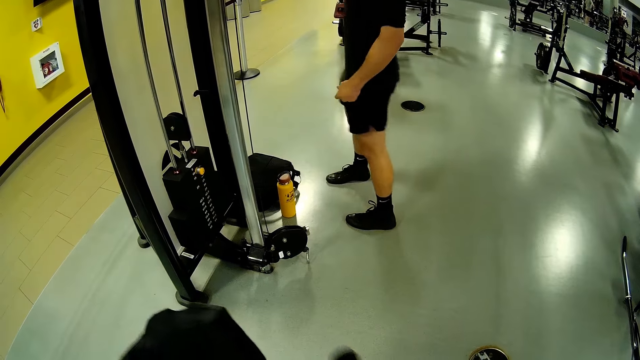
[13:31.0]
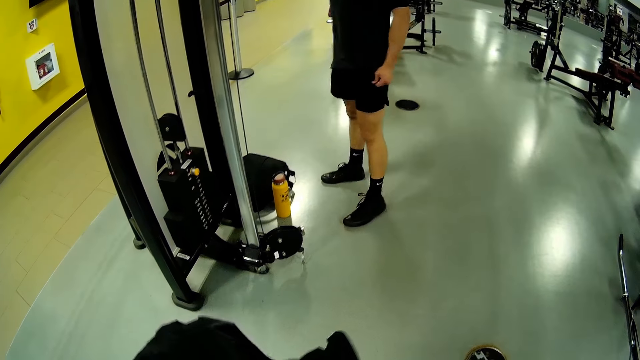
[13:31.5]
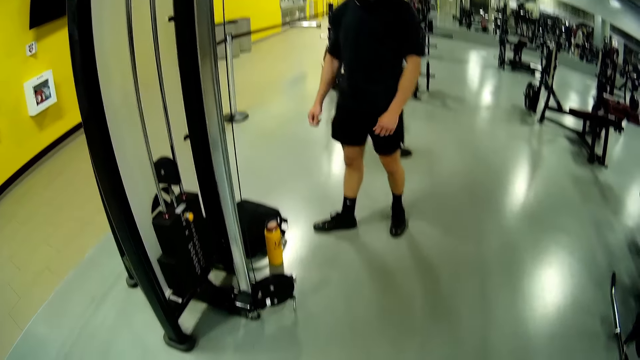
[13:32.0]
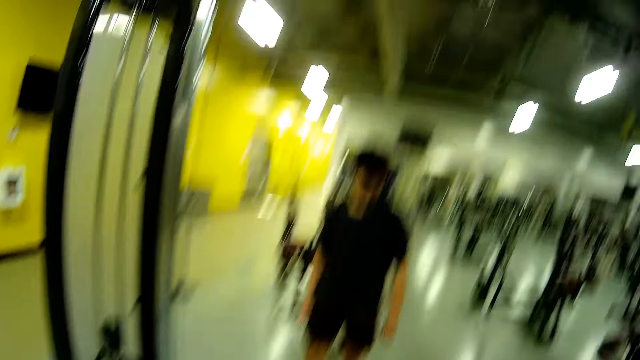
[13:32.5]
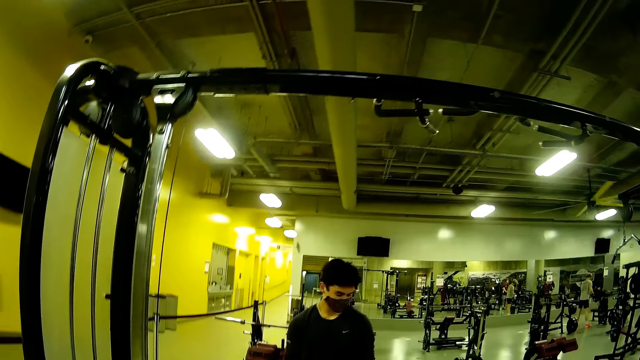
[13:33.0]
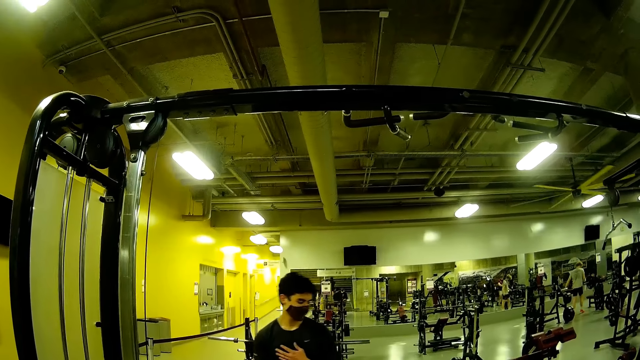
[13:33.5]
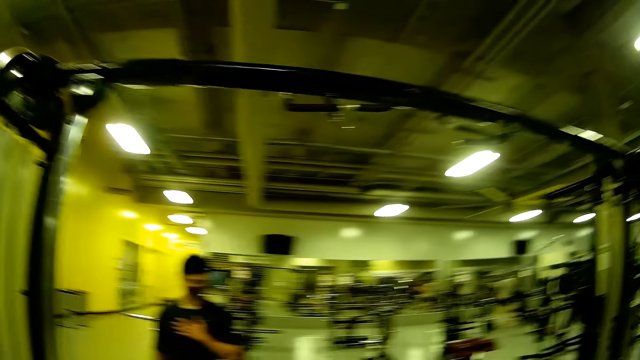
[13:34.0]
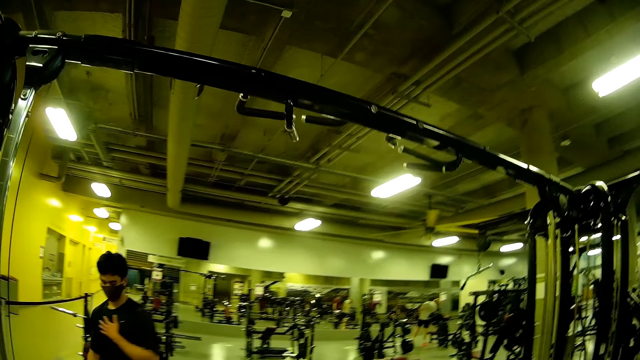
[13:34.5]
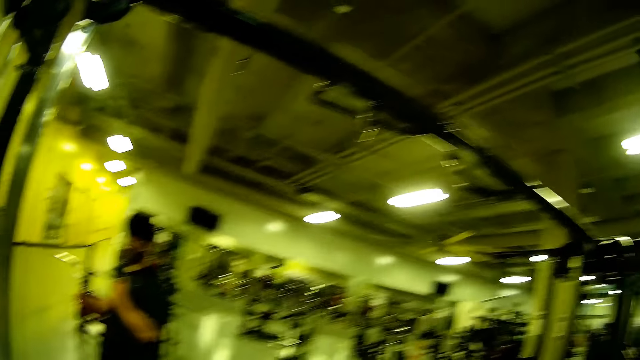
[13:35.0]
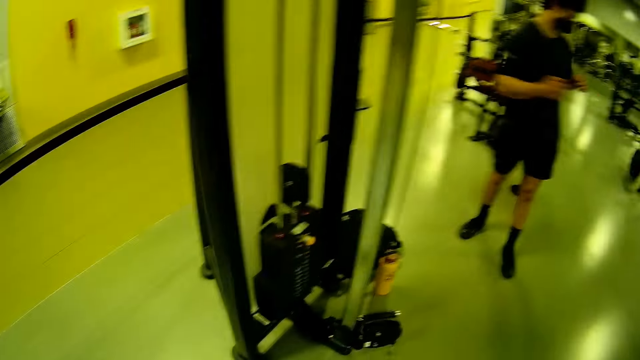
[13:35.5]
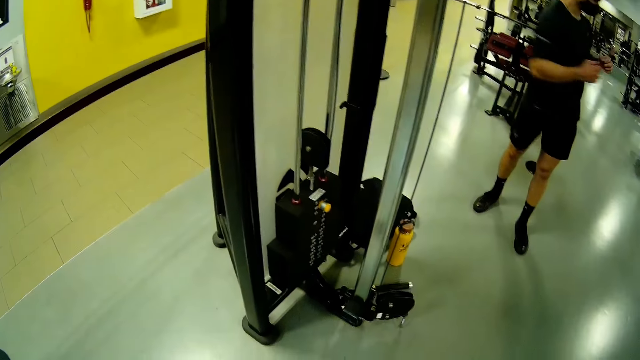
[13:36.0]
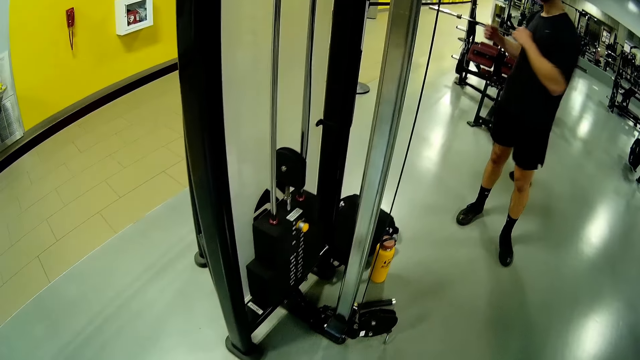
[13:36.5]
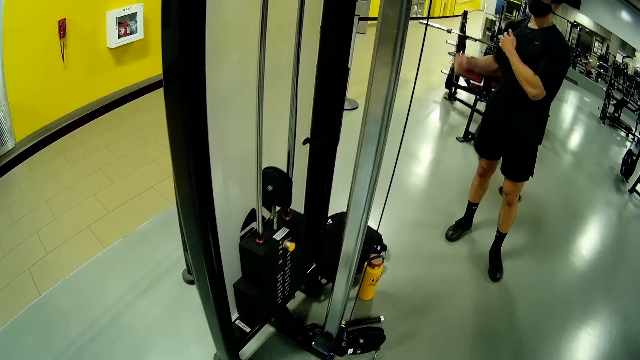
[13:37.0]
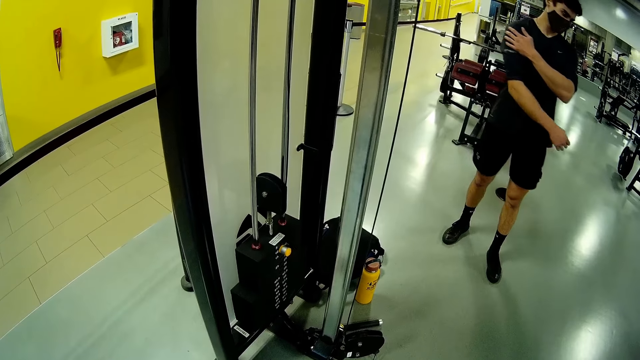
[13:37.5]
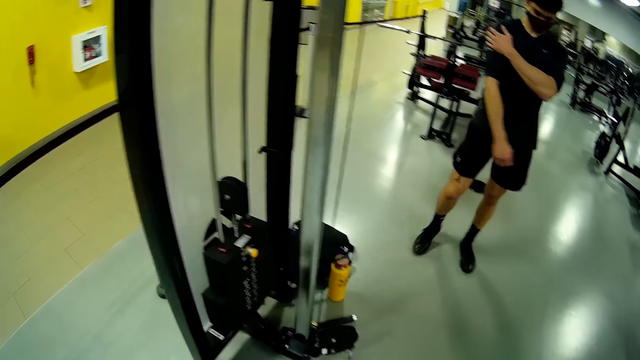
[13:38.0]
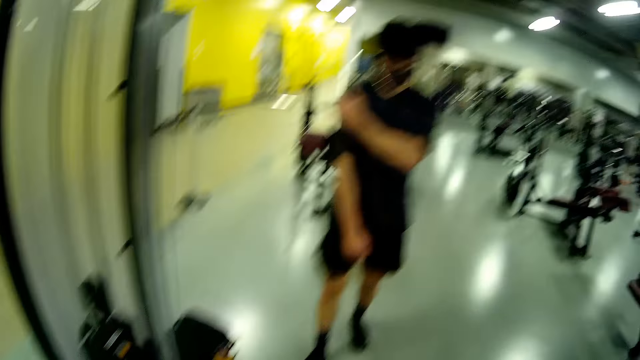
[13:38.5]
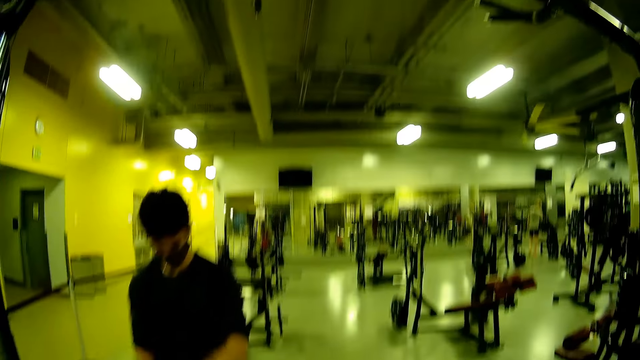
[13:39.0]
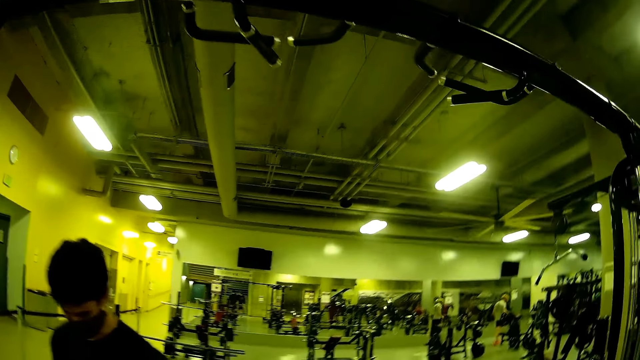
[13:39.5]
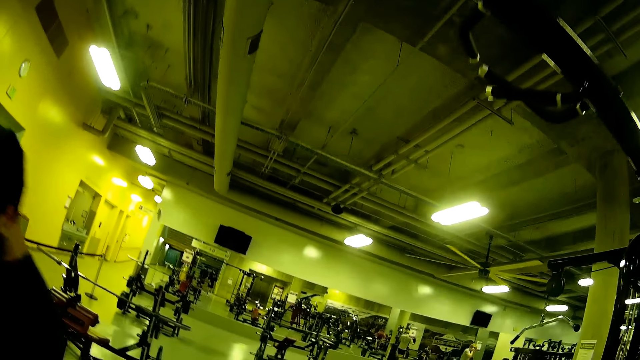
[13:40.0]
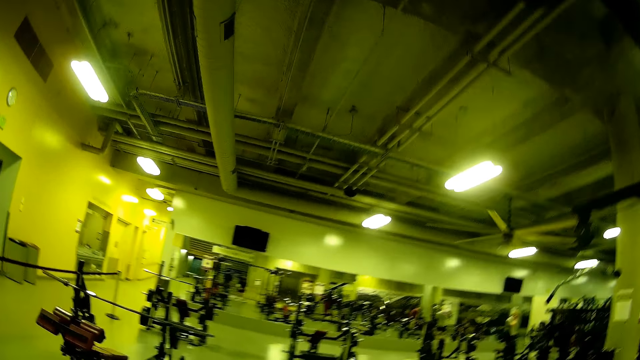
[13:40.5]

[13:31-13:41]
A person turns sideways. The person walks.

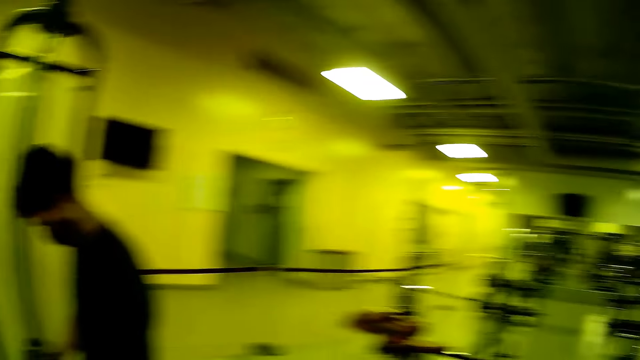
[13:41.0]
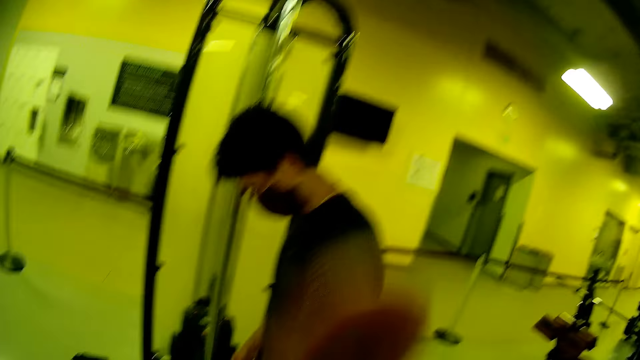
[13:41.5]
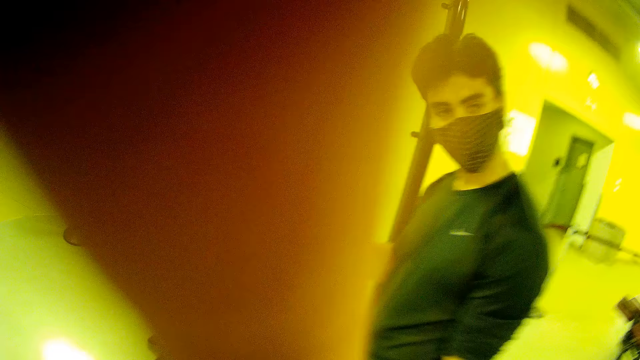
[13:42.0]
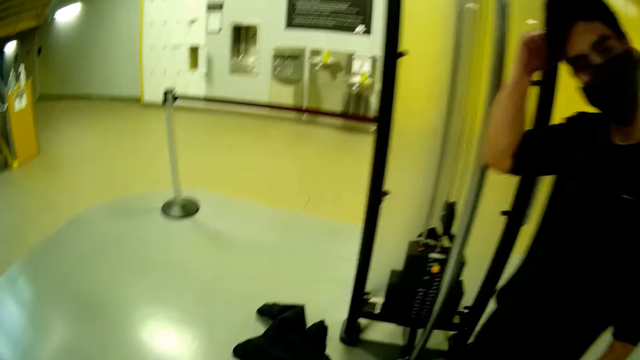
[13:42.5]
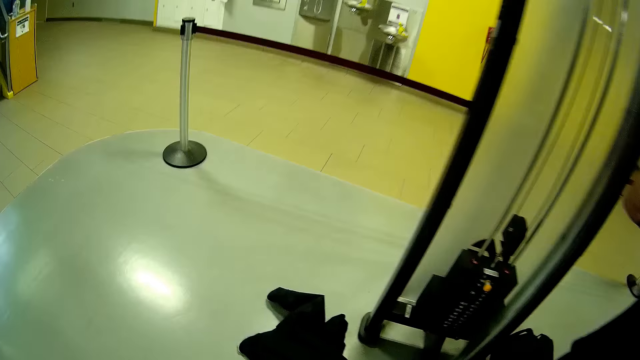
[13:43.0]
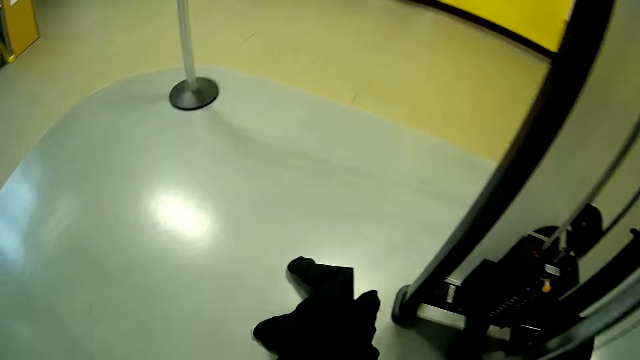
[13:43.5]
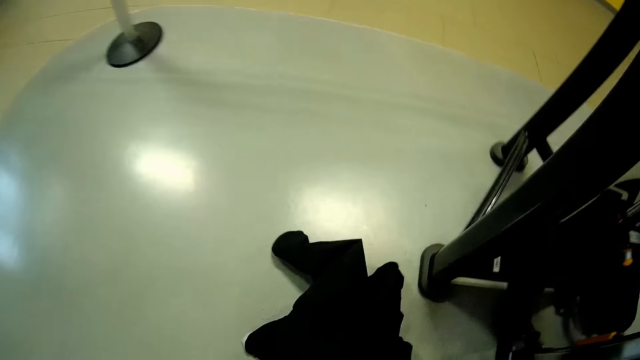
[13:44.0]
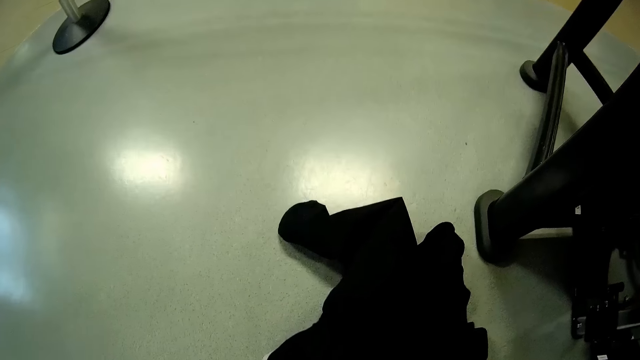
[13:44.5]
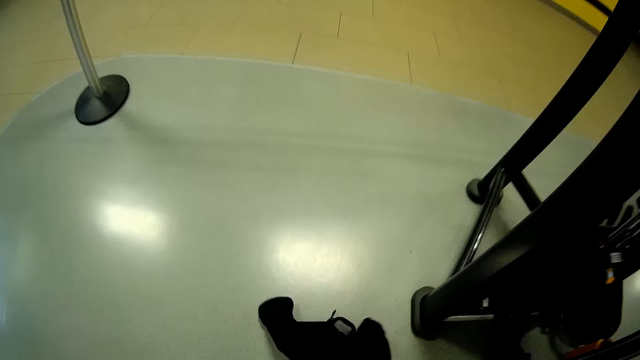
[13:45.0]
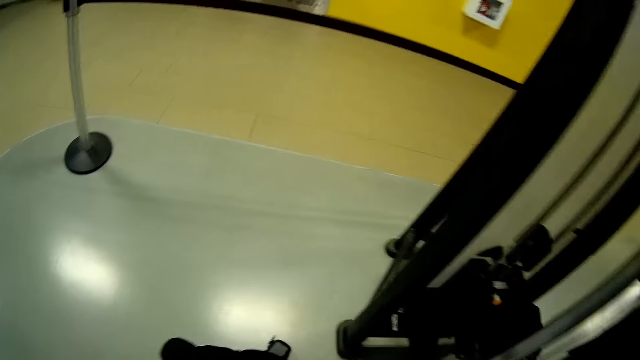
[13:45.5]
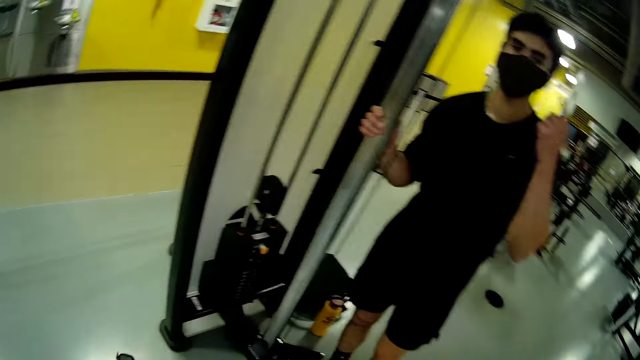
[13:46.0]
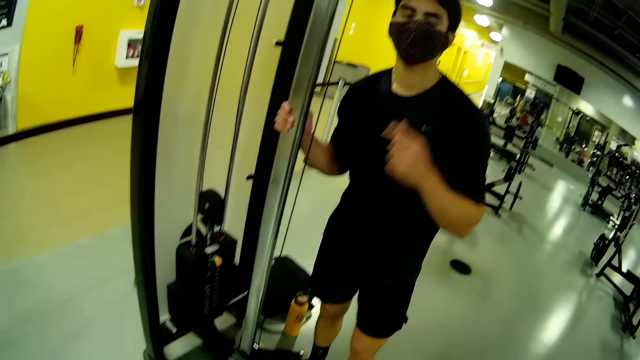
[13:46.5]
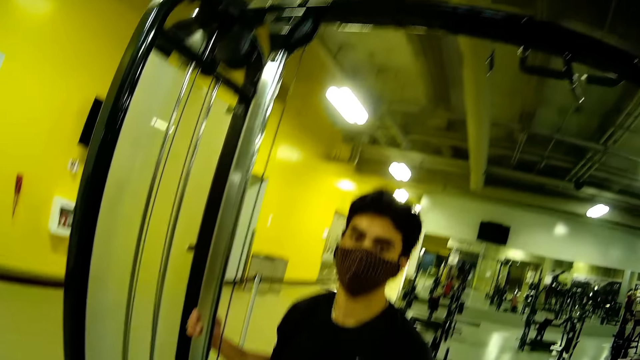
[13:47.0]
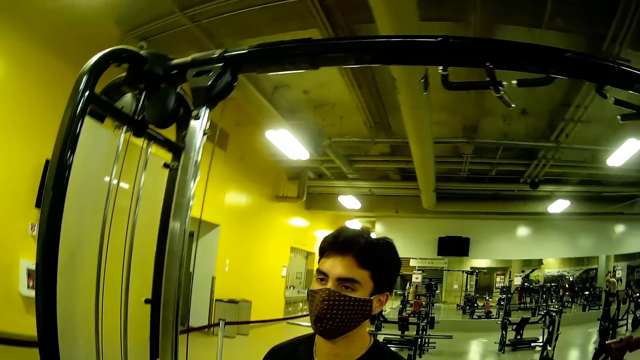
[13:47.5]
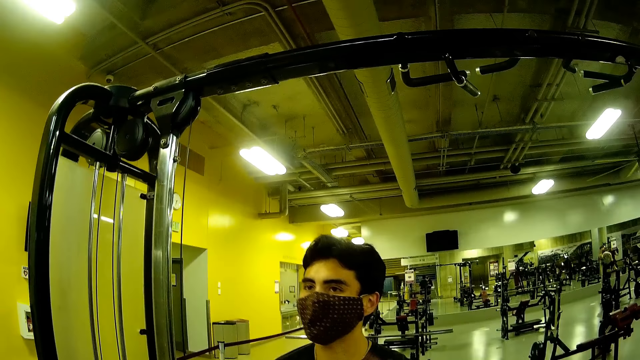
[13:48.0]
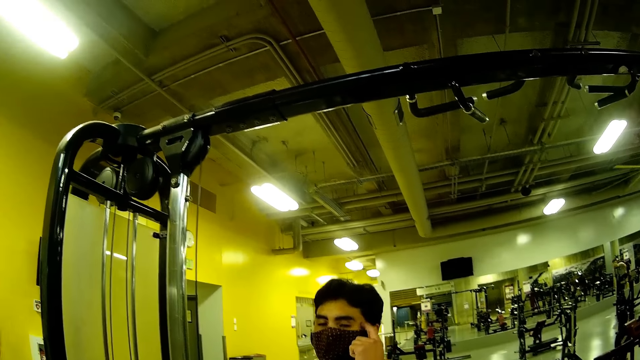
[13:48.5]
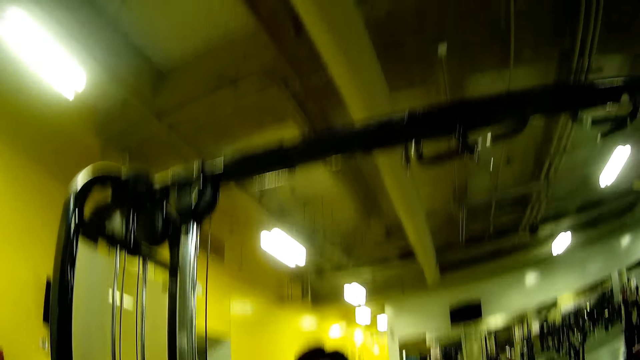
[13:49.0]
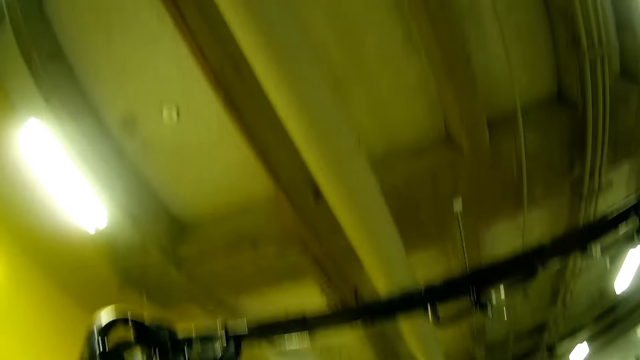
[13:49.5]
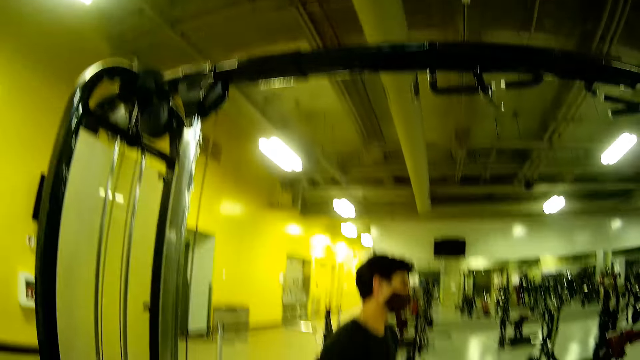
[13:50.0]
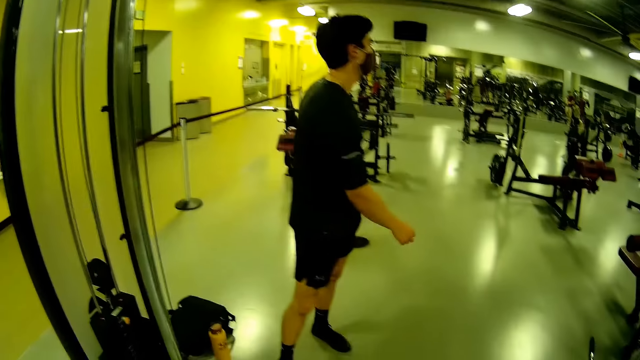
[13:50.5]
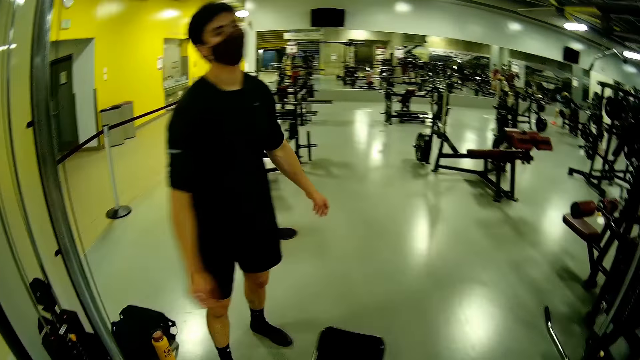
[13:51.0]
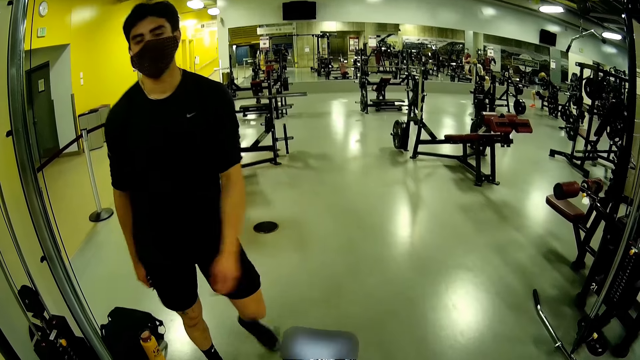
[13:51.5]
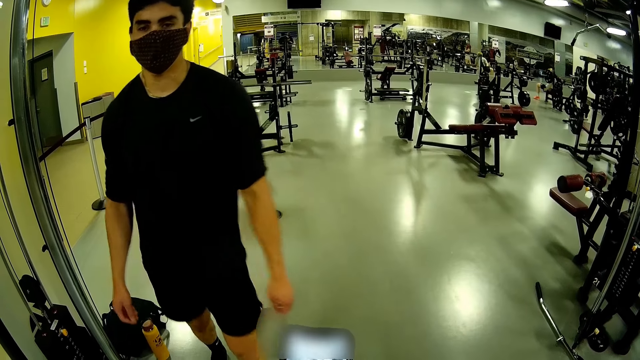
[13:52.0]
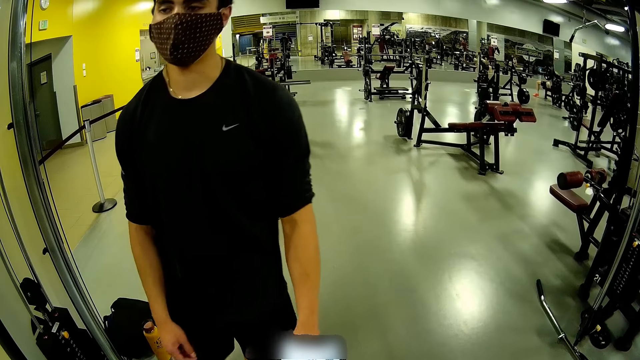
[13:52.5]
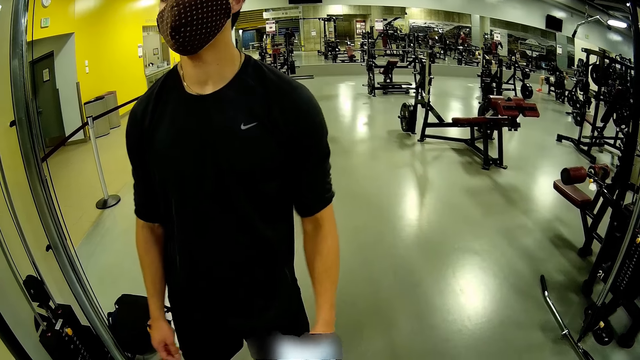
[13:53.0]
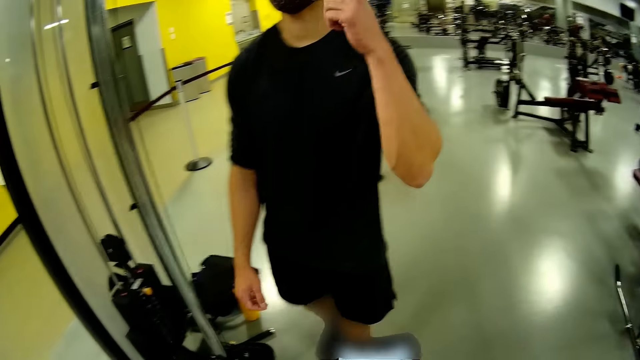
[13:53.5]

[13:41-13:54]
The camera wearer converses with the man. He picks up a jacket on the floor with his right hand. He looks around. The man holds a straight bar on a cable biceps bar with his right hand. The man touches the mask. He scratches his face with his left index finger and moves the hand. The camera wearer looks around. He operates the phone. The man steps forward and moves the hand.
